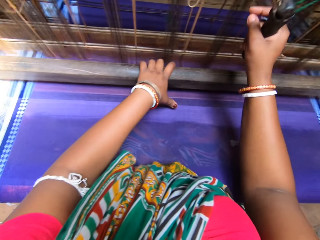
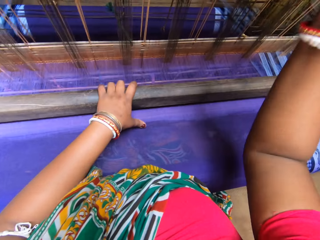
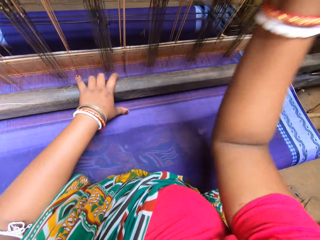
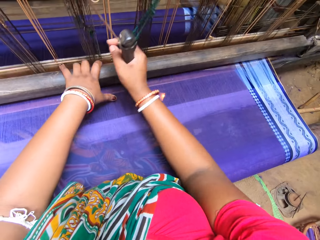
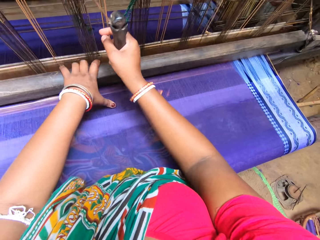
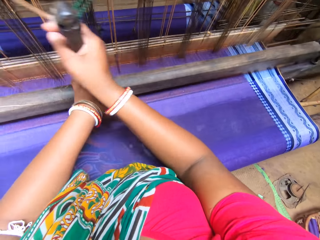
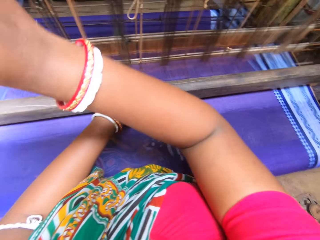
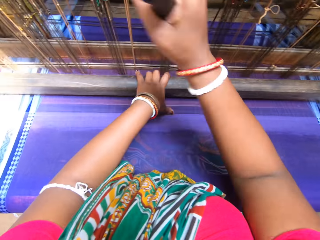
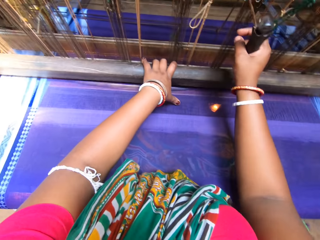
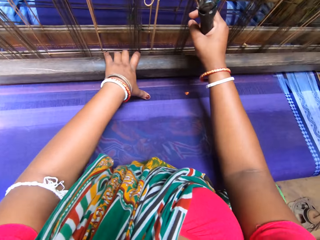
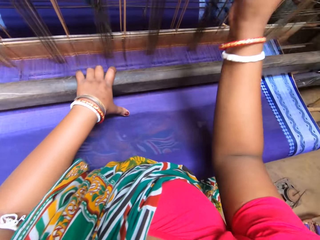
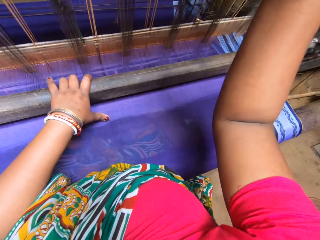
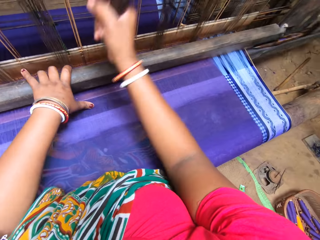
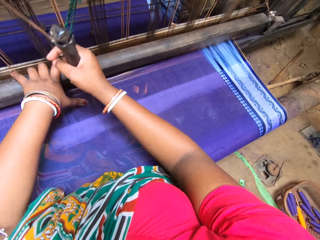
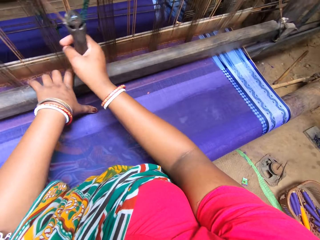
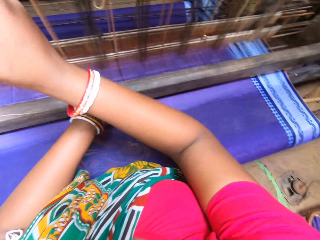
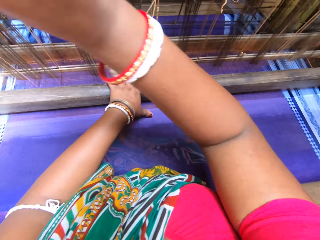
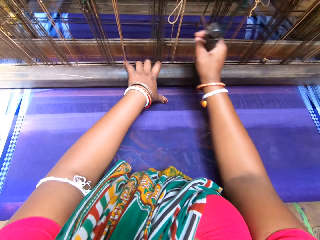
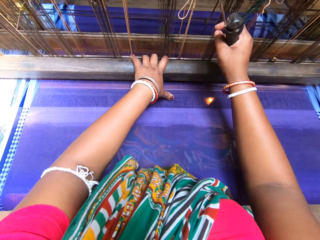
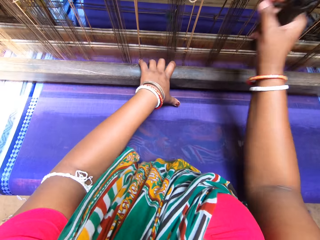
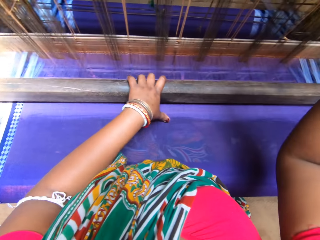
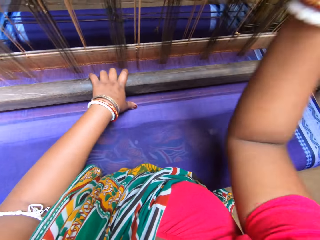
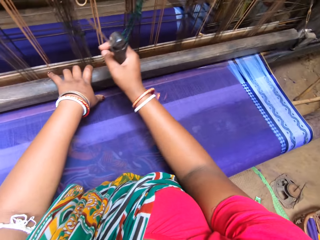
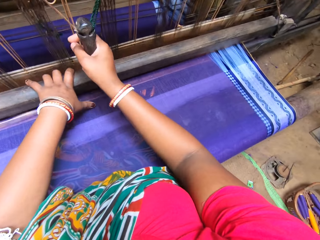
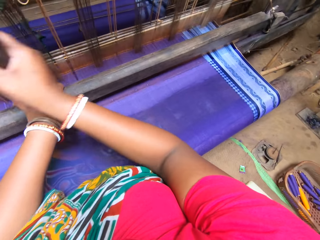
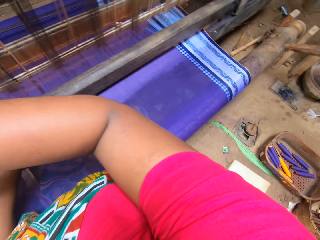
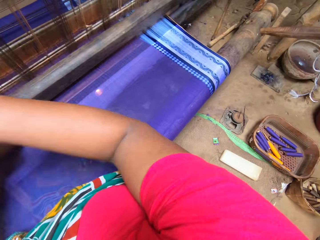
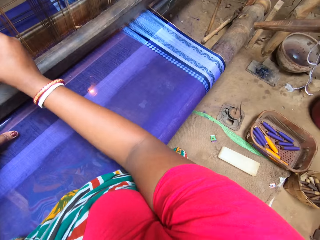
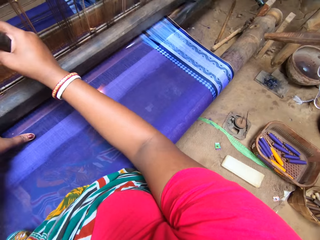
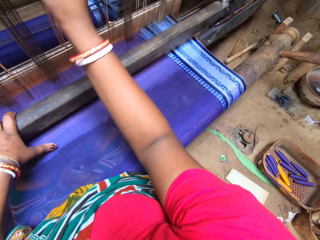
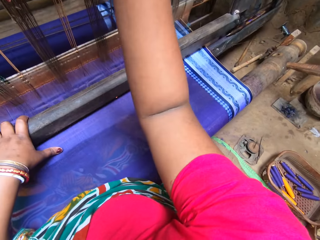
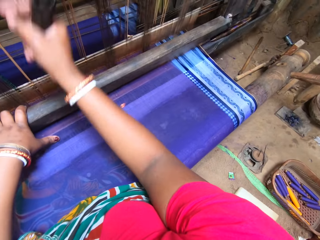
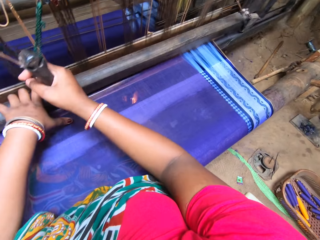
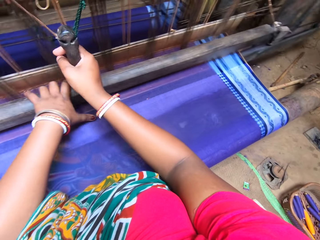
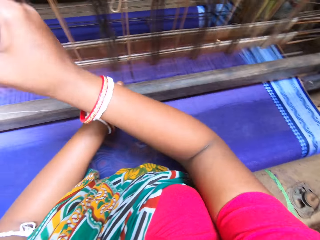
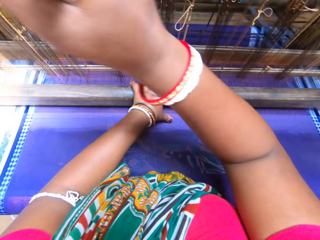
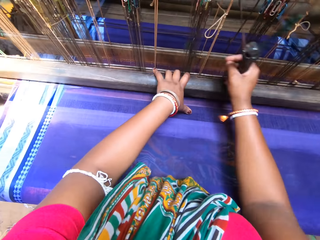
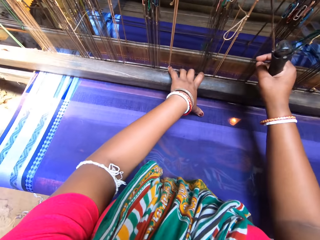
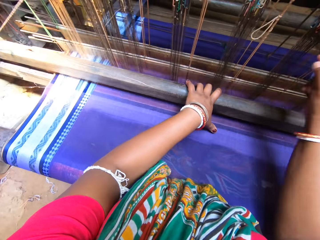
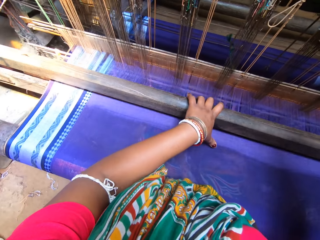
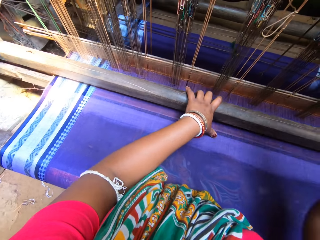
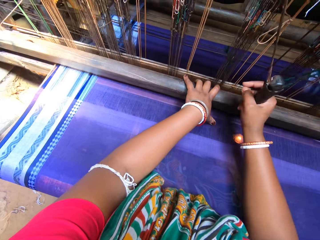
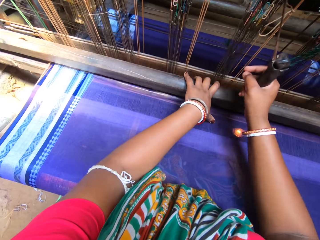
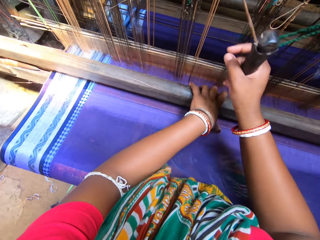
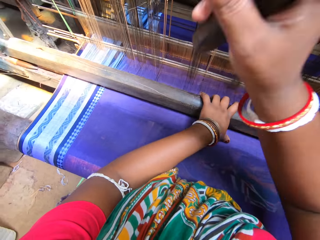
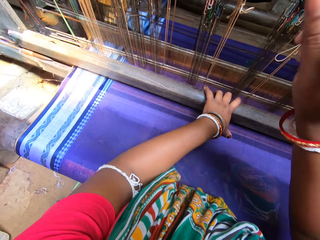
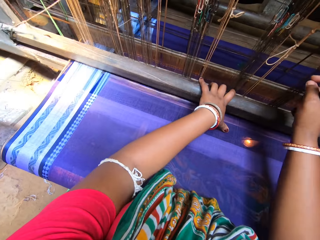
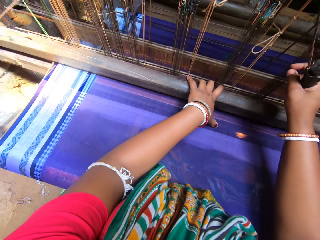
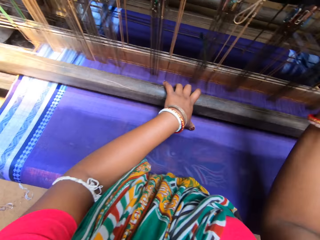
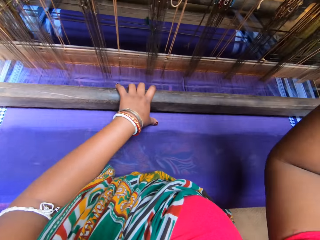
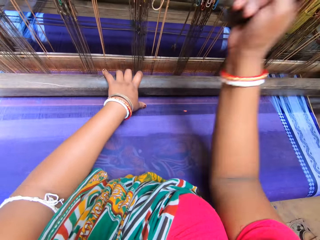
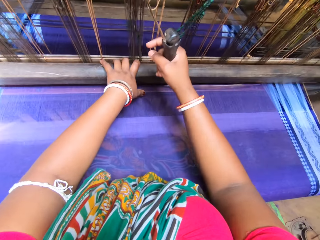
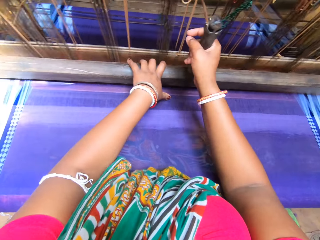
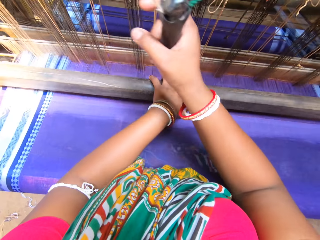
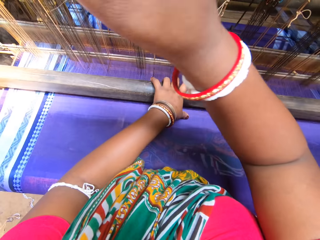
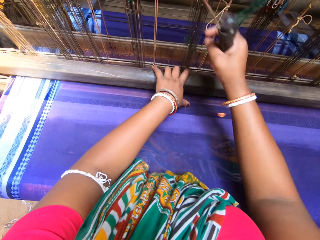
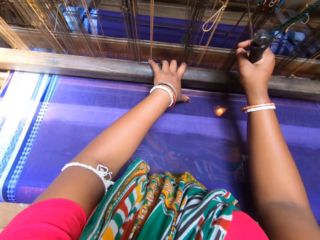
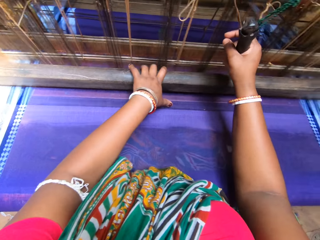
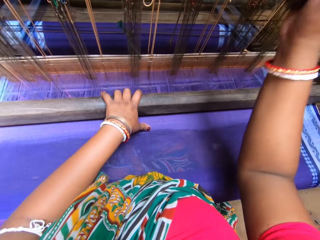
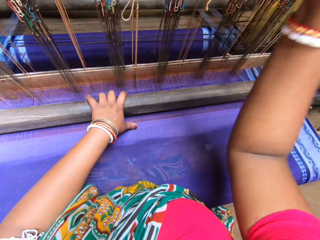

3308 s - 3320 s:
The camera wearer sews the cloth on the machine.

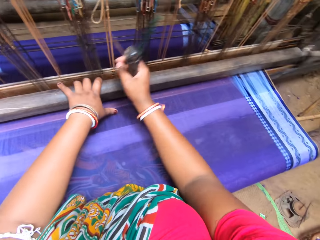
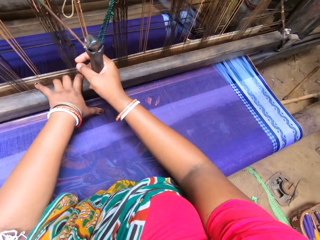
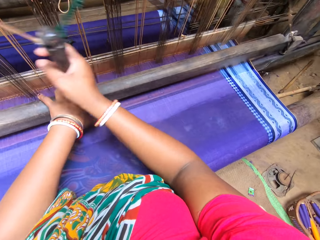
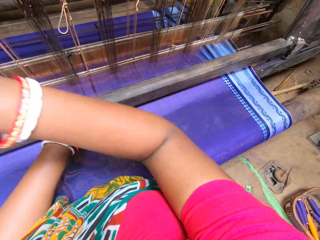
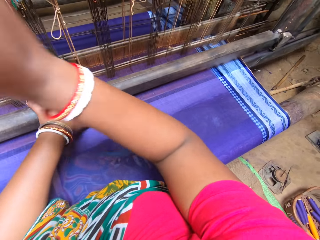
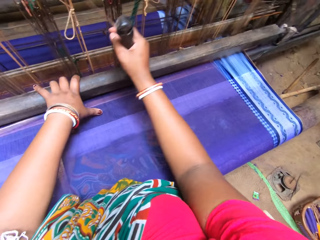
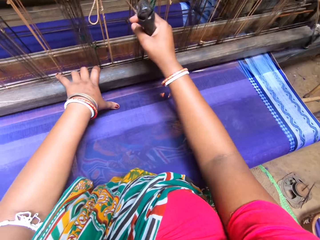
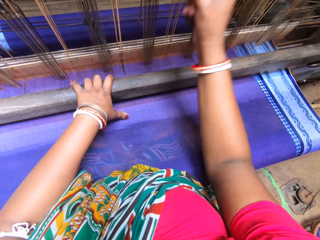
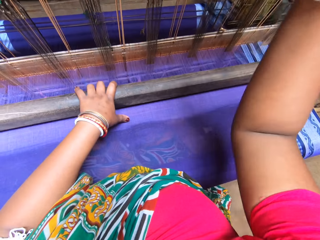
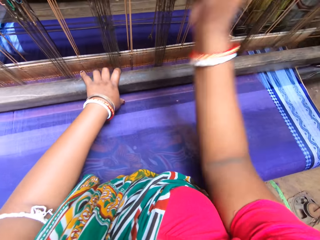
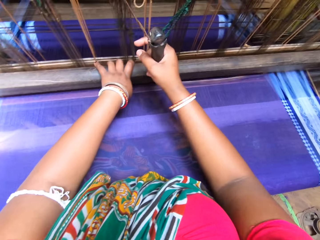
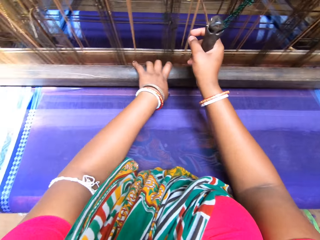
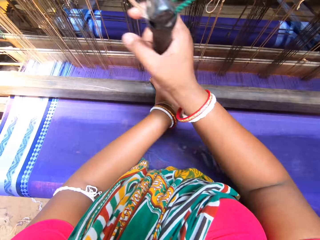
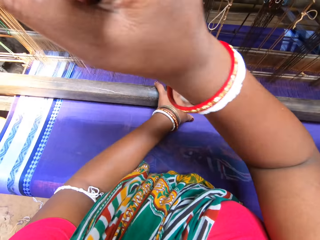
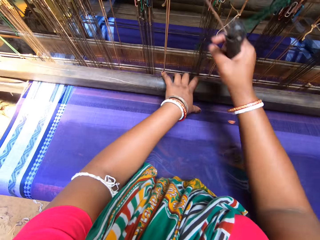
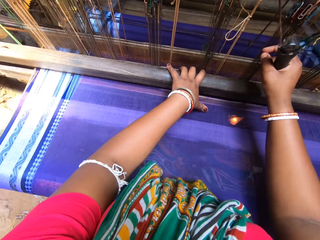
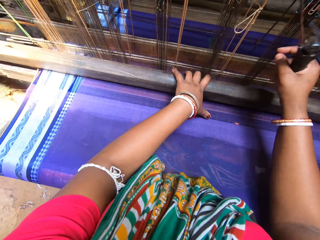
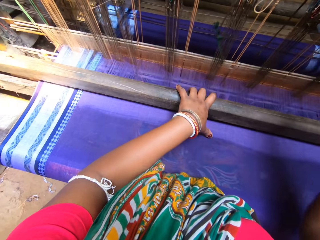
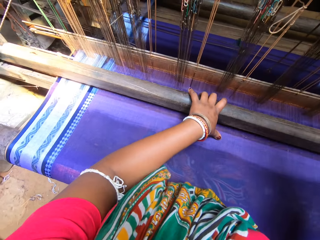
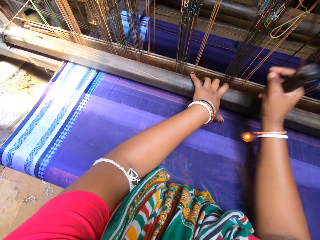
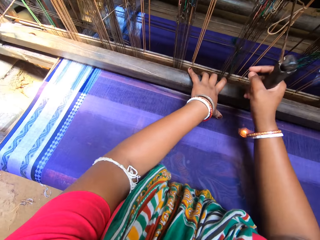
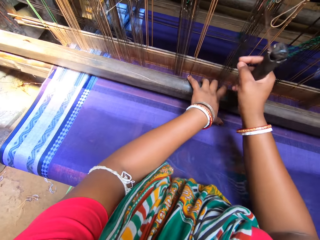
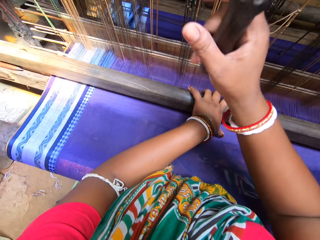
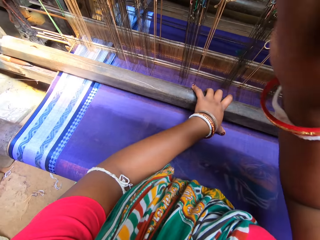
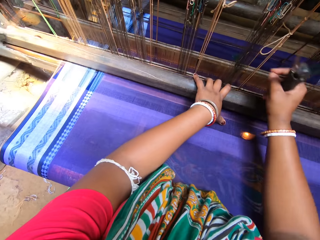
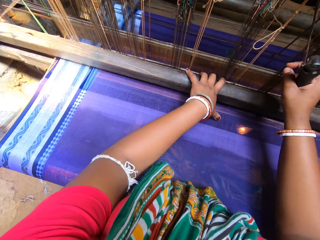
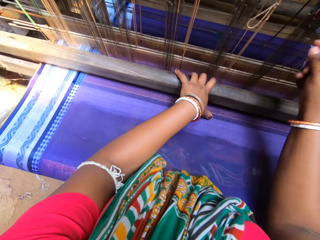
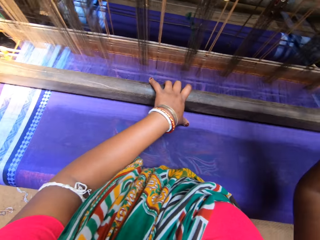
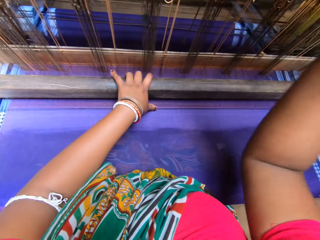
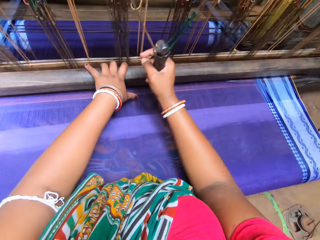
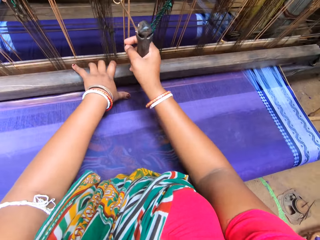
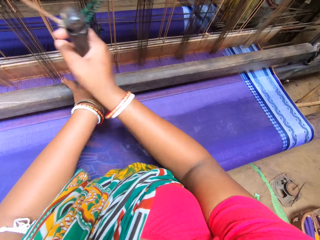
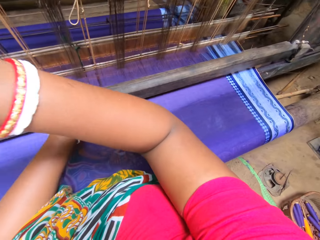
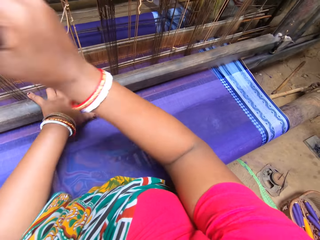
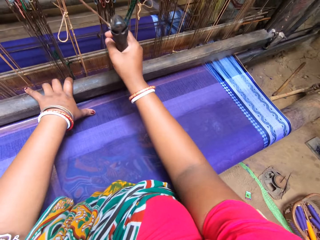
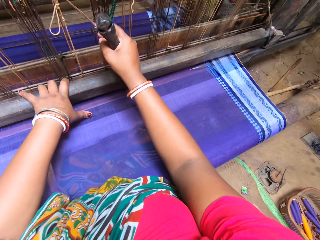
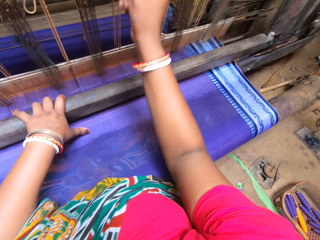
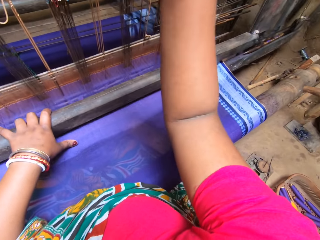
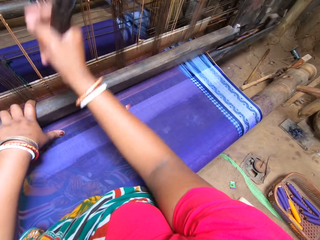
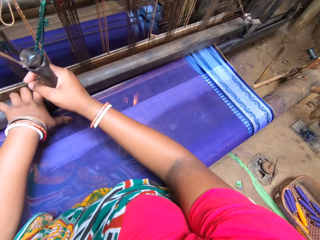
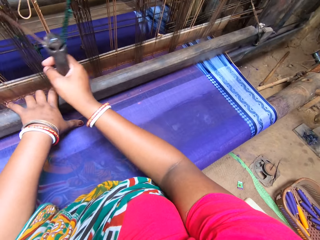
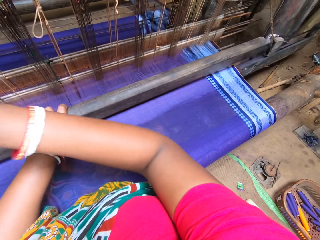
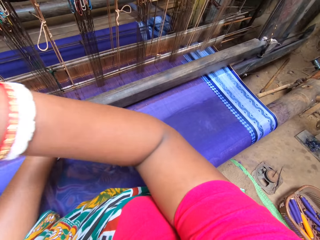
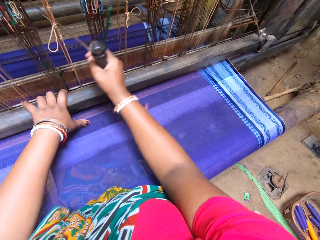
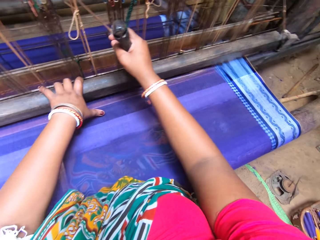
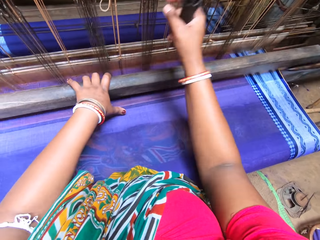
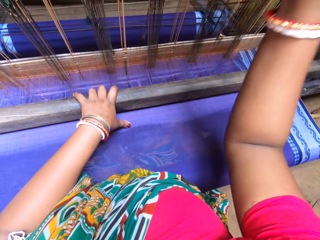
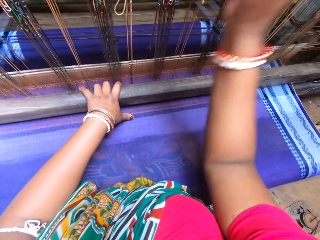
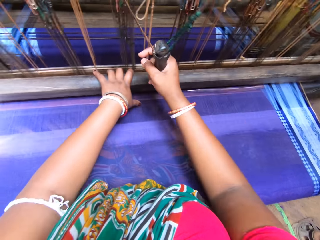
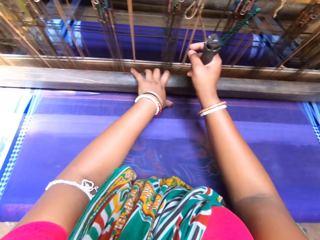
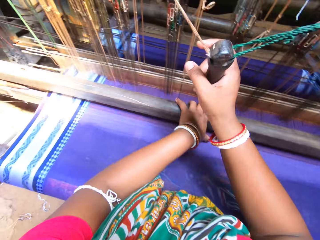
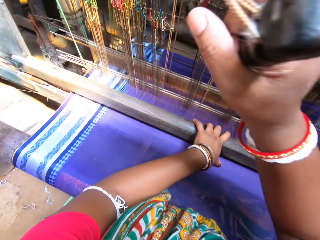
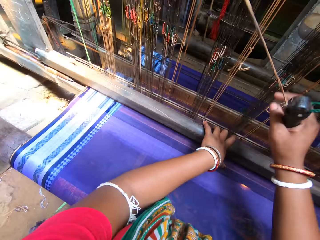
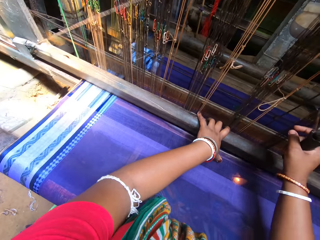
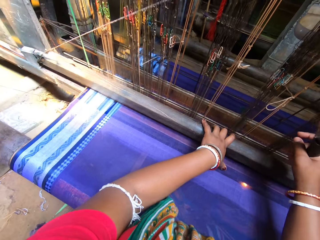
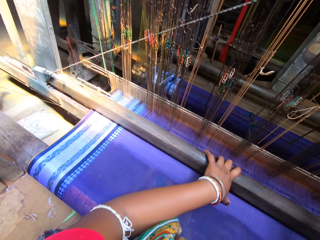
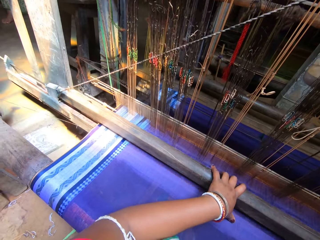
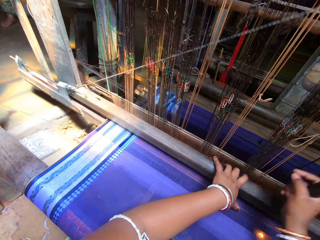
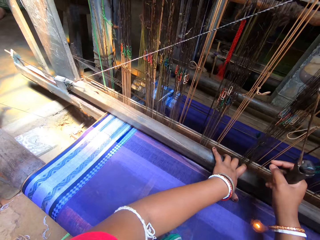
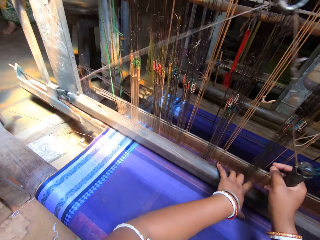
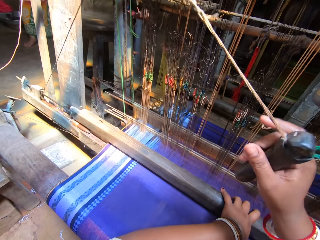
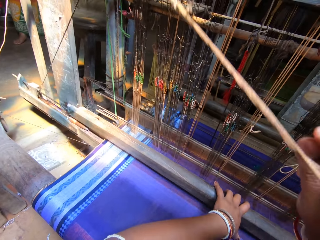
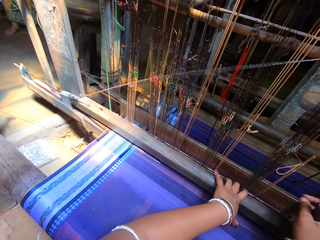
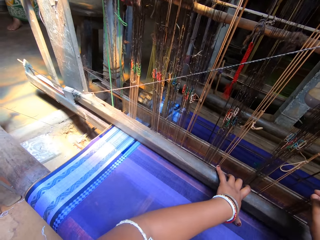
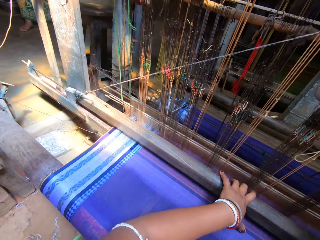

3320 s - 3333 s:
The camera wearer speaks to a person.
